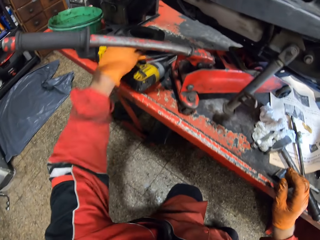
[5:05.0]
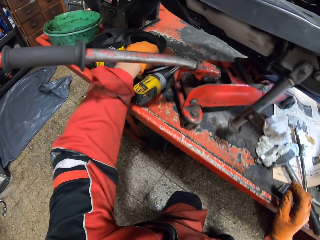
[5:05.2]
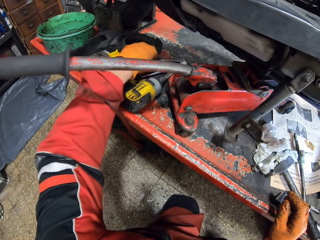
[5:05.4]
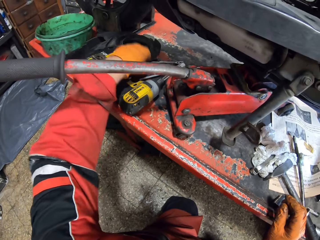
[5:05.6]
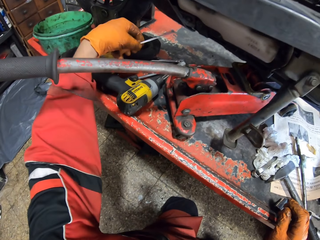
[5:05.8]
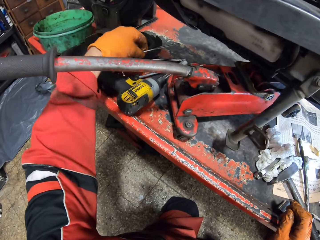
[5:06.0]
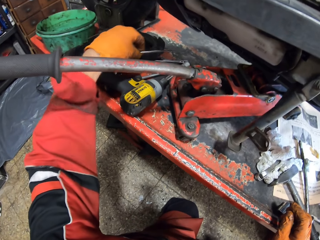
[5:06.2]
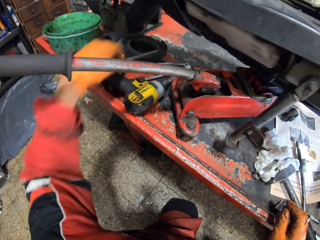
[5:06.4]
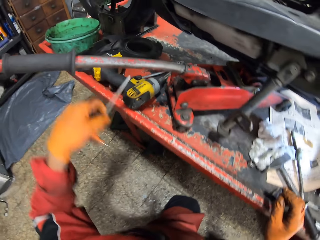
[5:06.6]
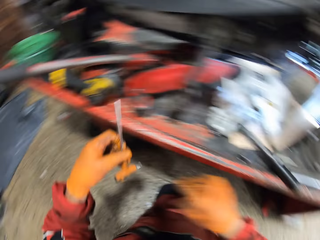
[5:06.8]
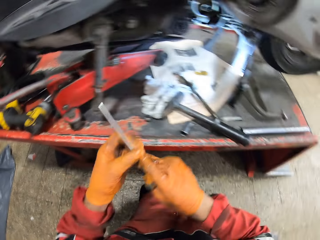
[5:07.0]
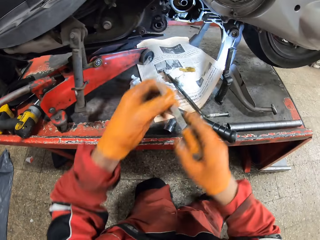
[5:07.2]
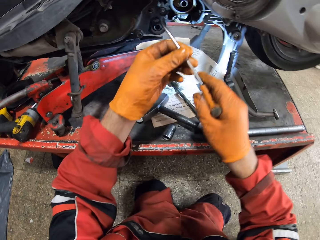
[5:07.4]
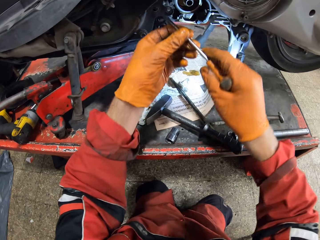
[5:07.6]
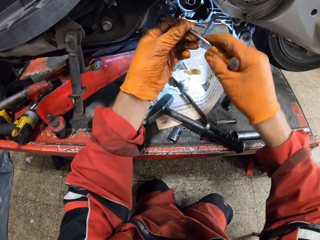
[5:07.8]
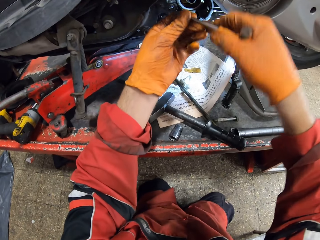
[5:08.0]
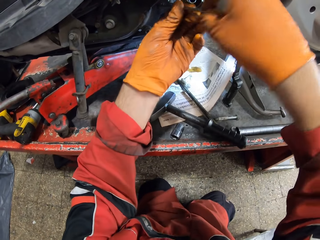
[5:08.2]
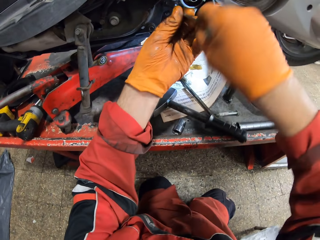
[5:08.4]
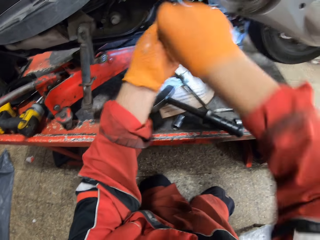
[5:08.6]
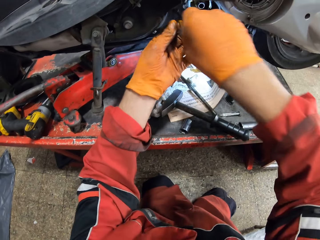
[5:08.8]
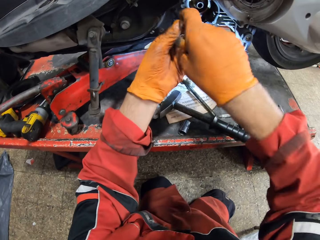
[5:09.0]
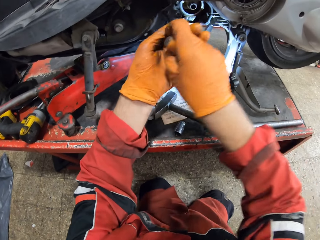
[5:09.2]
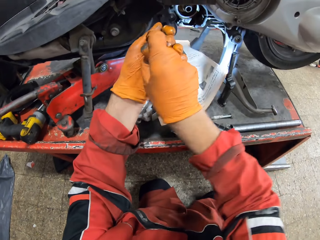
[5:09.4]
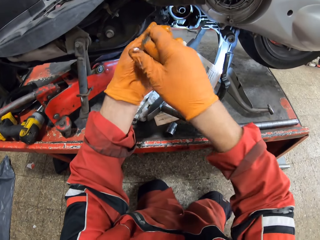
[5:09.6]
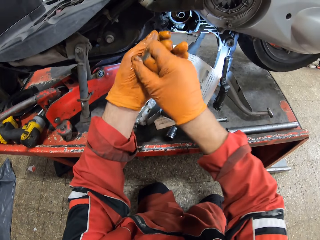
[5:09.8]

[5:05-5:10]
The camera wearer picks up a screwdriver from the car lift with his left hand. He holds the screwdriver with both hands. He screws the motorcycle engine part with the screwdriver in both hands. He adjusts something.

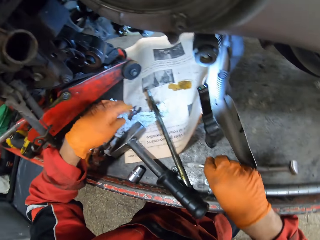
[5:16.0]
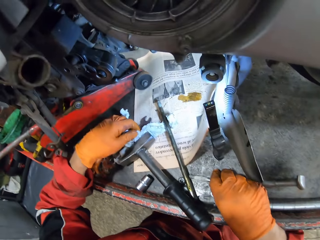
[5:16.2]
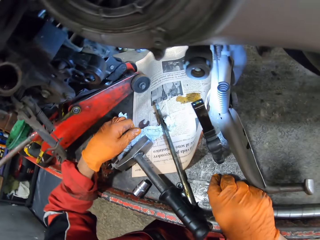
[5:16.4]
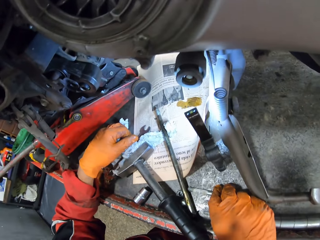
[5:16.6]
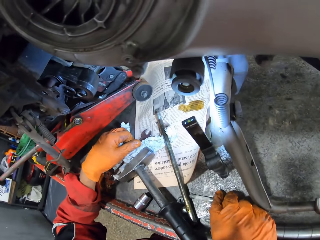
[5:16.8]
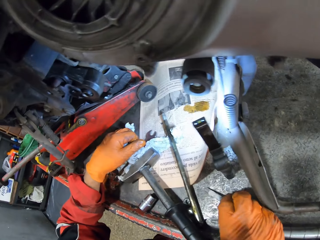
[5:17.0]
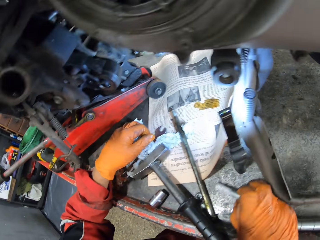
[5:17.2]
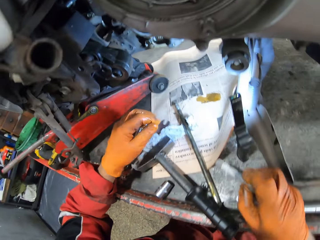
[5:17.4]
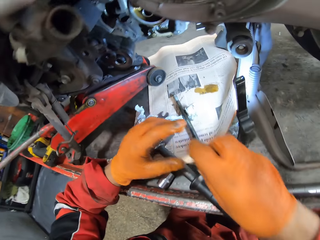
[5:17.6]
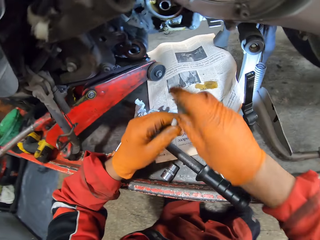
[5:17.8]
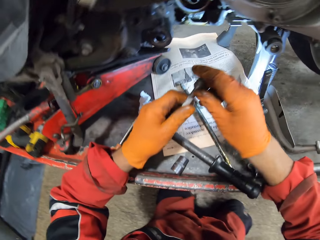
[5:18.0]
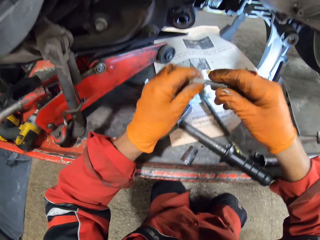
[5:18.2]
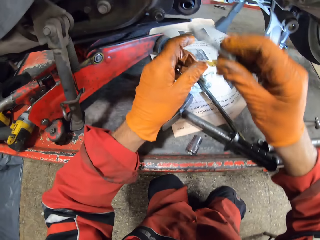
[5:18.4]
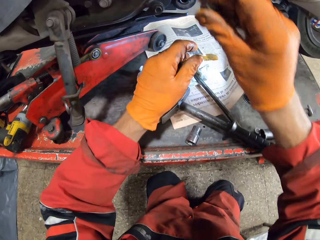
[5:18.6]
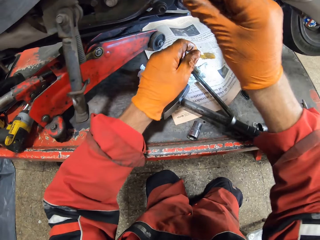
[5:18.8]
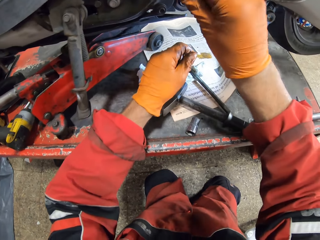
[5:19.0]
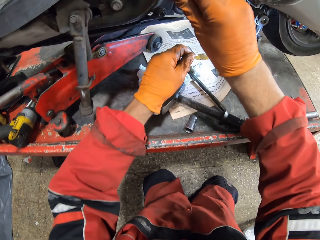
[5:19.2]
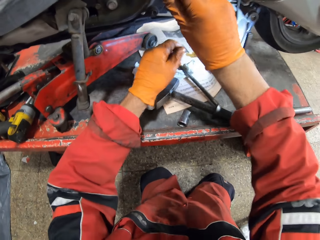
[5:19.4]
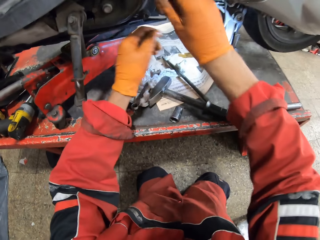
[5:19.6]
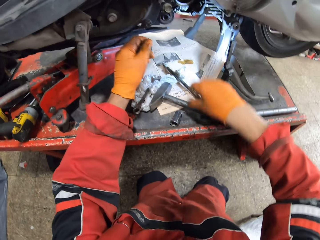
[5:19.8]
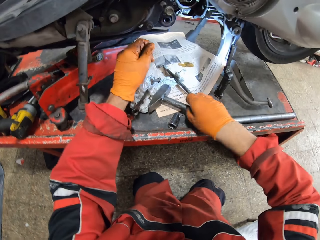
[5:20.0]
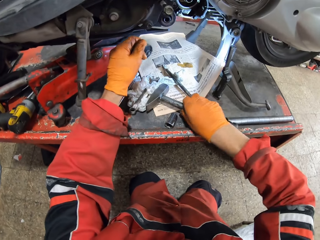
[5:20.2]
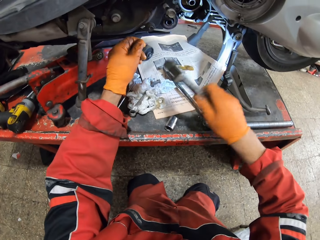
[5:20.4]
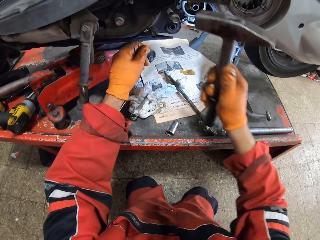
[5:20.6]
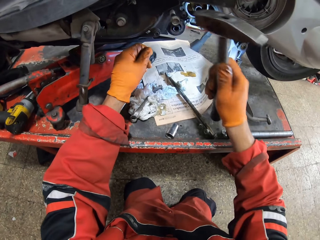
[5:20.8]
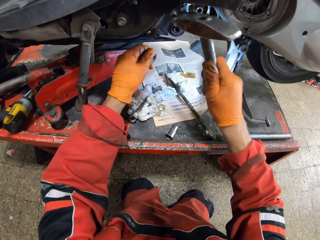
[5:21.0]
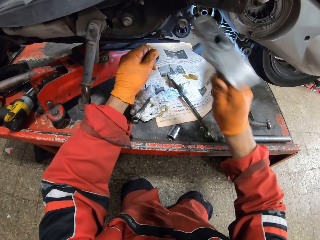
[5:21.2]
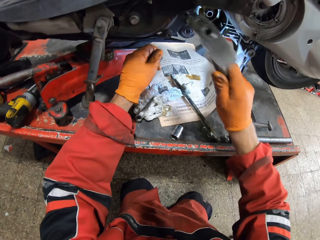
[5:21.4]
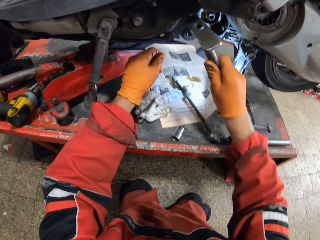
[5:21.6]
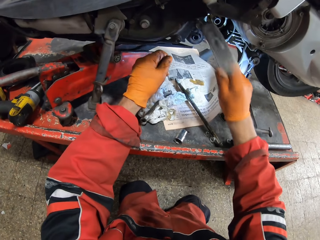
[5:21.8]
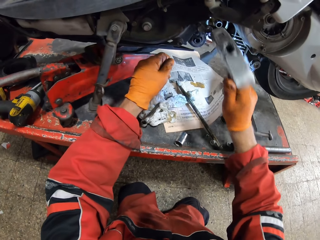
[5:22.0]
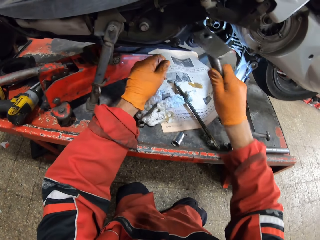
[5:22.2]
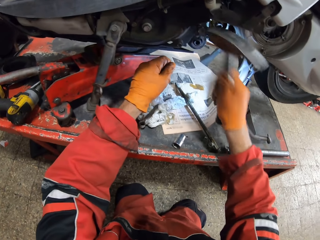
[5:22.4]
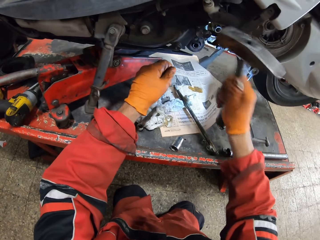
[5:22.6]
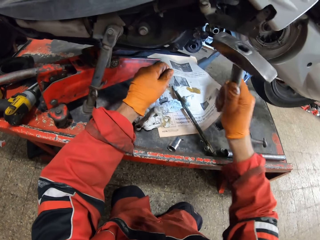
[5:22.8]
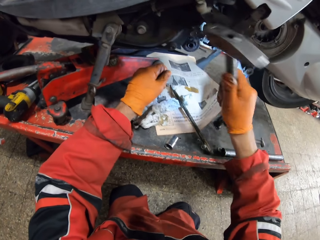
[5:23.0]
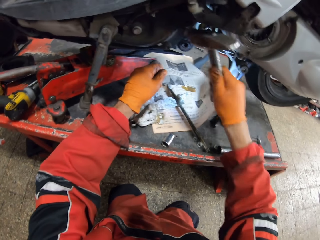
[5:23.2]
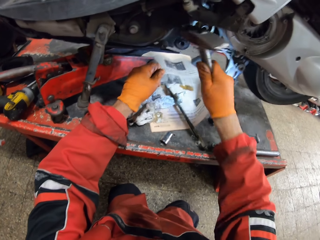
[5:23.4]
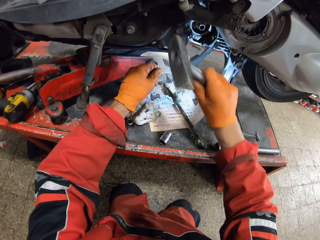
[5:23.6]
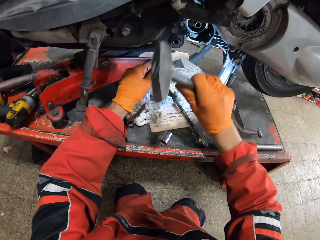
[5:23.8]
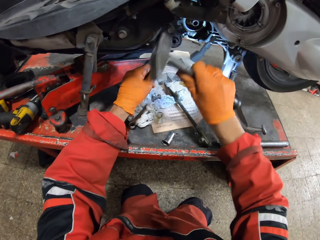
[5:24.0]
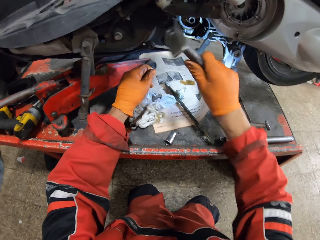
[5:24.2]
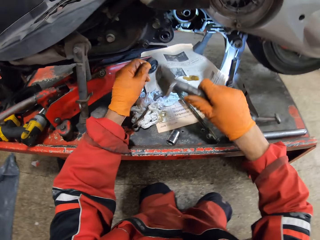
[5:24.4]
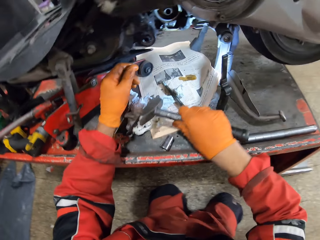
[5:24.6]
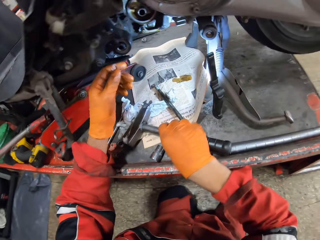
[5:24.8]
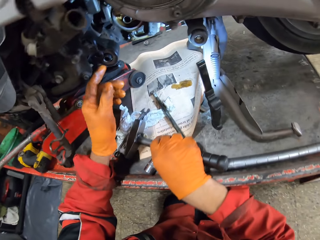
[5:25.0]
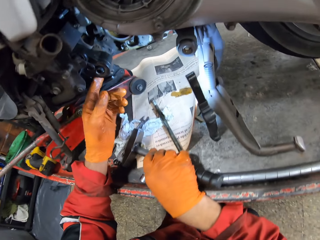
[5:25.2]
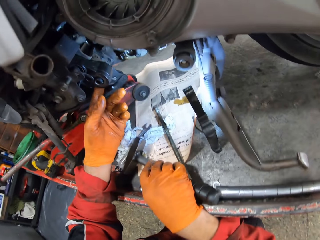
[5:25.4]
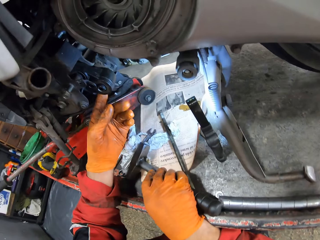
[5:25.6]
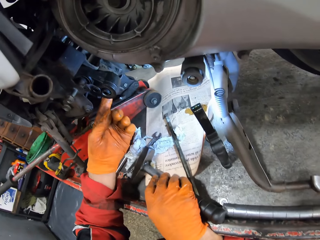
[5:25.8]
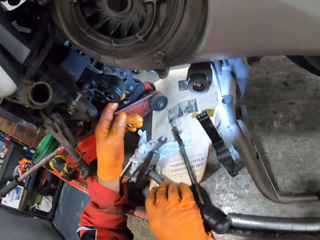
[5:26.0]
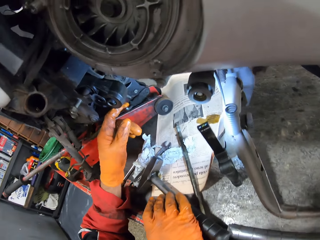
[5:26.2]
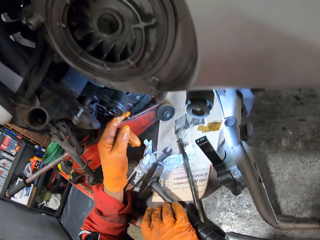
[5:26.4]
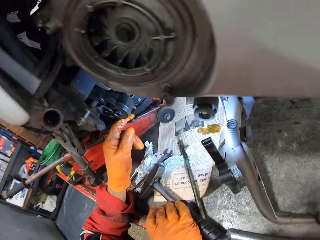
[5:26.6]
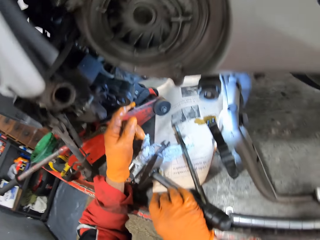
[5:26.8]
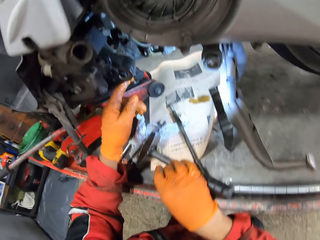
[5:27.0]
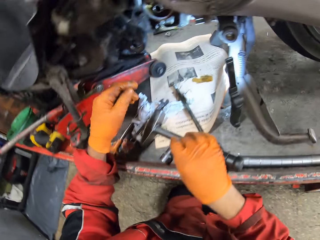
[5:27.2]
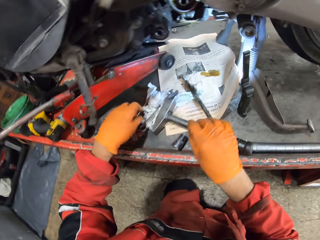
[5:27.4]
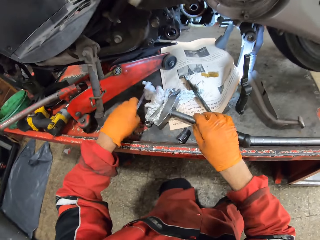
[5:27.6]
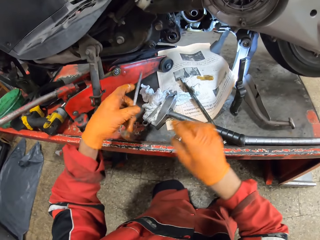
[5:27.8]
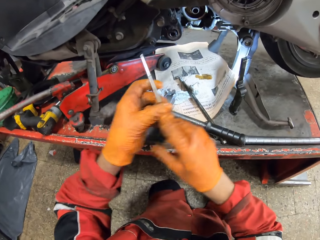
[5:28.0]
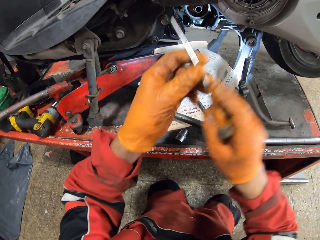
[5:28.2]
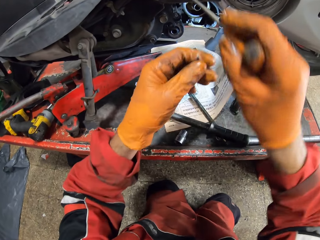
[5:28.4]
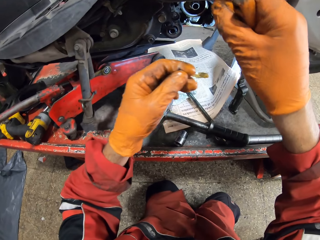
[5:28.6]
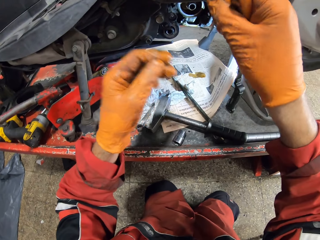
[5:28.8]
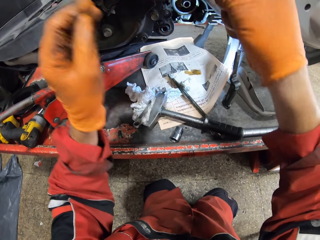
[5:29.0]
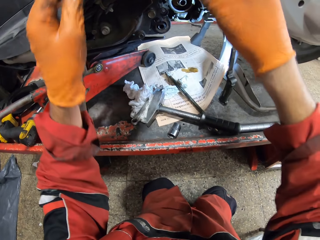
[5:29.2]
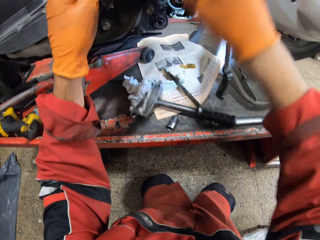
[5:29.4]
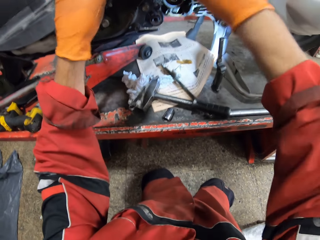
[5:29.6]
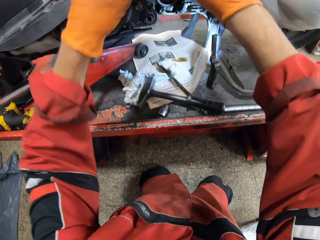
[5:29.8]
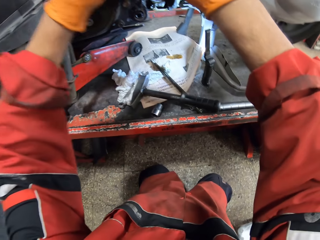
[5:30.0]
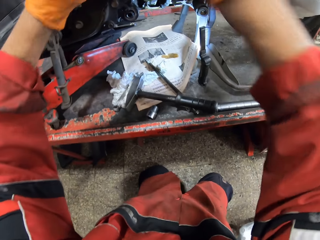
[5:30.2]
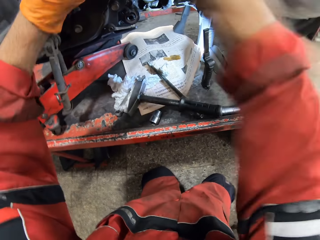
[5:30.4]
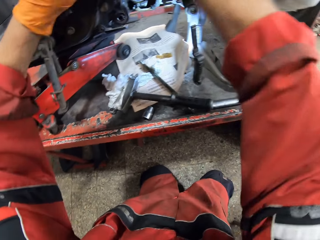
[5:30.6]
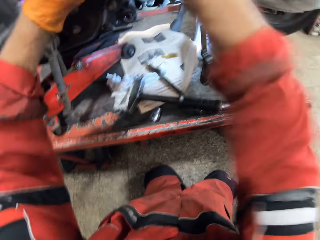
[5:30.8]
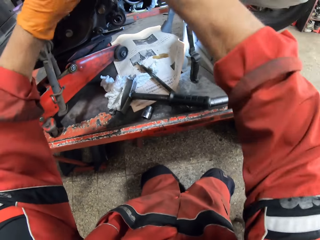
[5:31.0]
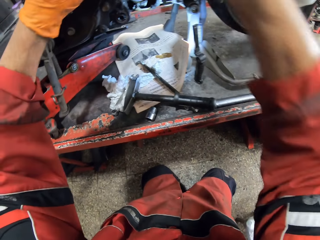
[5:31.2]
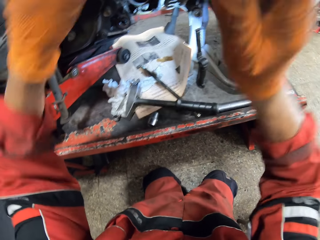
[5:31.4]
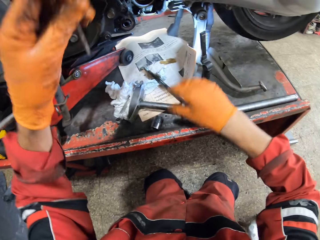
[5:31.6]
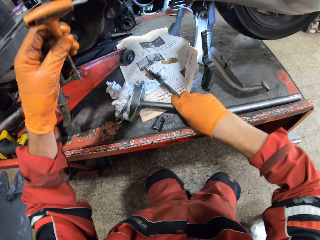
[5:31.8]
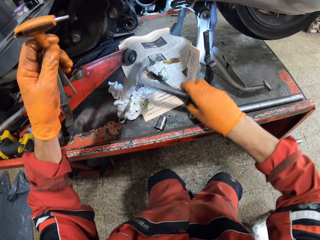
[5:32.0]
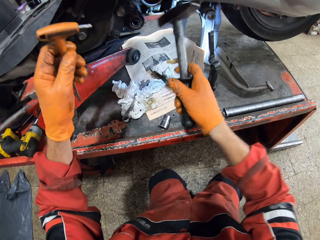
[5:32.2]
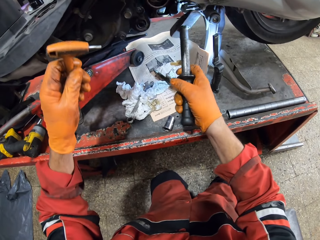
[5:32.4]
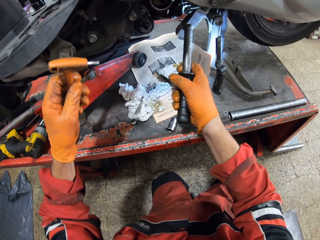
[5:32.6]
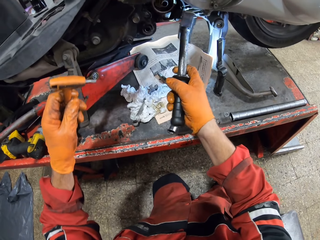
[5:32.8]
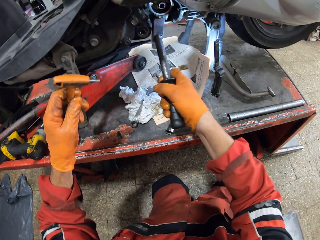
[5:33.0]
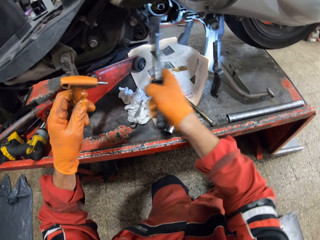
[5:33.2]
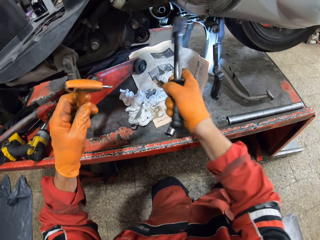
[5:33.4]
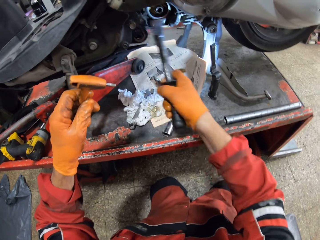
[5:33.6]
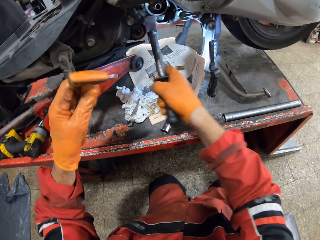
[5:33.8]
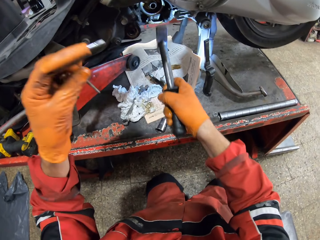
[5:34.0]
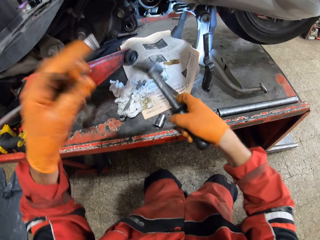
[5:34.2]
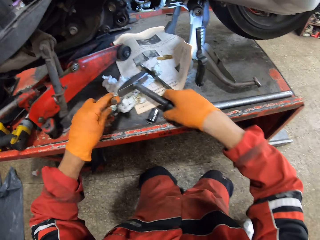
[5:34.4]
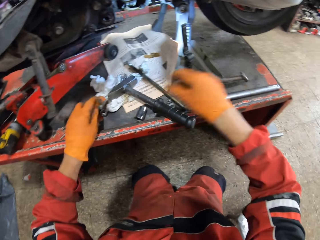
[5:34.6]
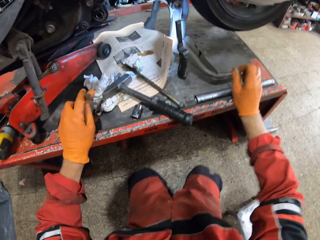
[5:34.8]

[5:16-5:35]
The camera wearer picks up the bolt. He holds the bolt with both hands. He inserts the bolt into the motorcycle engine part with his right hand. He picks up the hammer from the car lift with his right hand. He hammers the bolt. He drops the hammer onto the car lift. He adjusts something with his left hand. He holds the motorcycle engine part with his left hand. He picks up the screwdriver from the car lift with his left hand. He passes the screwdriver to his right hand. He screws the motorcycle engine part with the screwdriver. He adjusts something. He holds the screwdriver with his left hand. He hits his right hand on the screwdriver. He holds the screwdriver in his left hand. He picks up the hammer from the car lift with his right hand. He hammers the motorcycle engine part with the hammer in his right hand.
